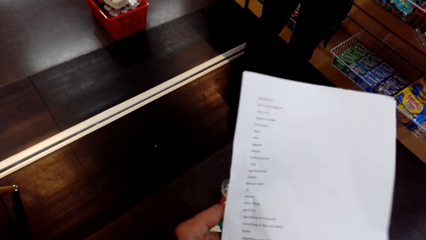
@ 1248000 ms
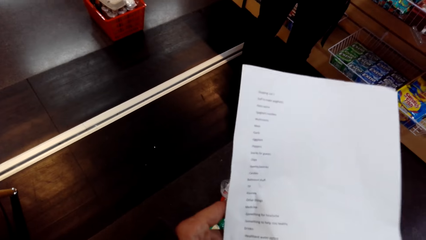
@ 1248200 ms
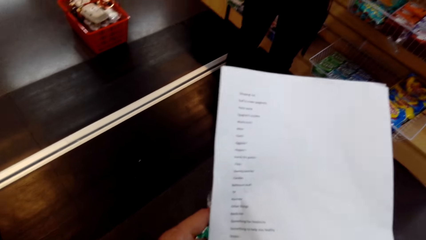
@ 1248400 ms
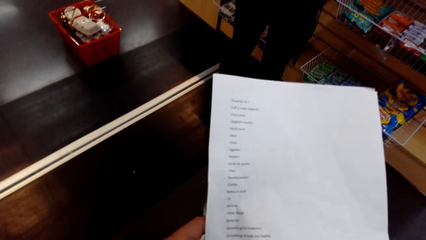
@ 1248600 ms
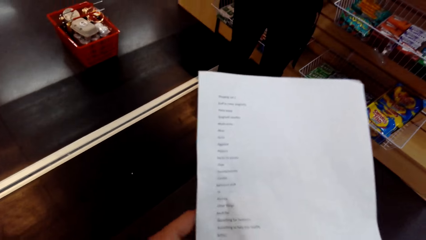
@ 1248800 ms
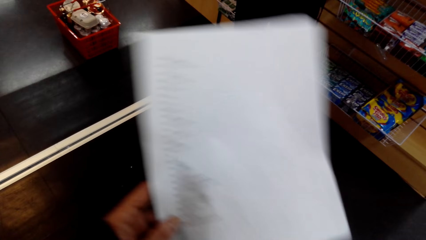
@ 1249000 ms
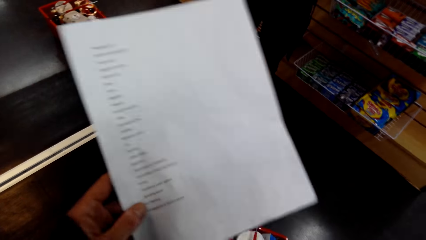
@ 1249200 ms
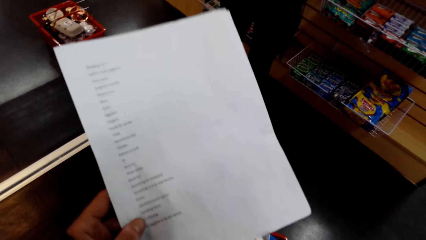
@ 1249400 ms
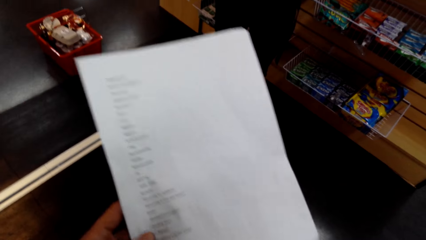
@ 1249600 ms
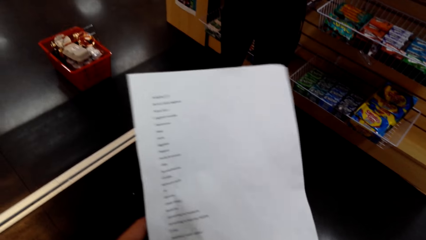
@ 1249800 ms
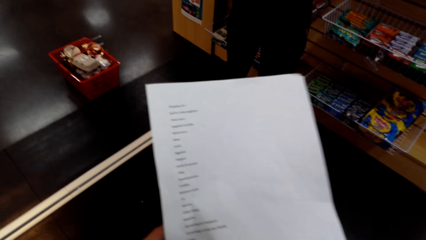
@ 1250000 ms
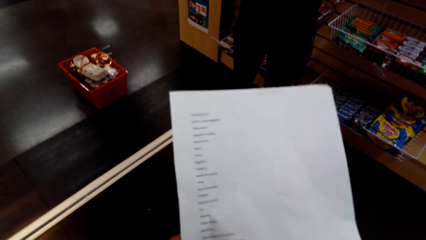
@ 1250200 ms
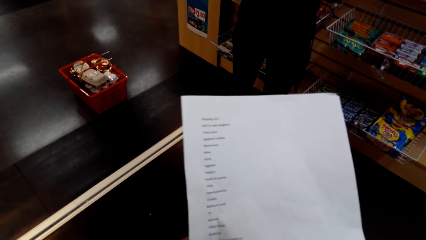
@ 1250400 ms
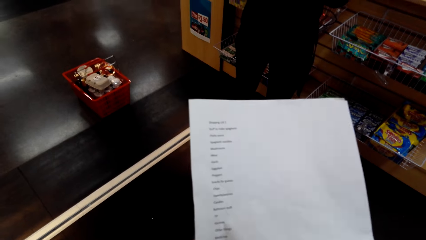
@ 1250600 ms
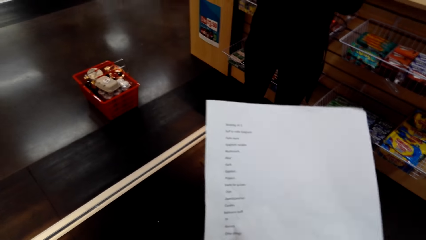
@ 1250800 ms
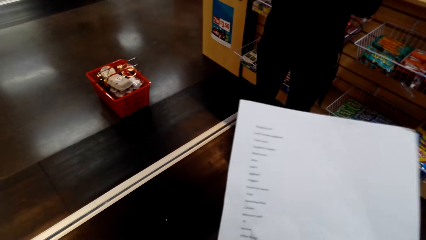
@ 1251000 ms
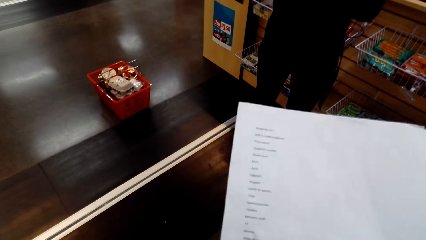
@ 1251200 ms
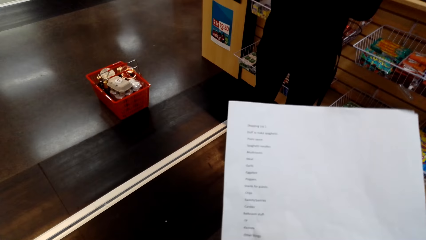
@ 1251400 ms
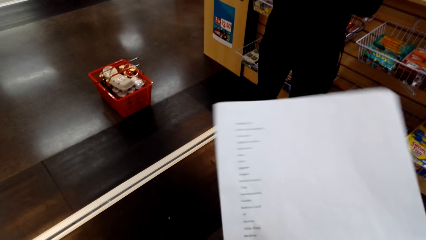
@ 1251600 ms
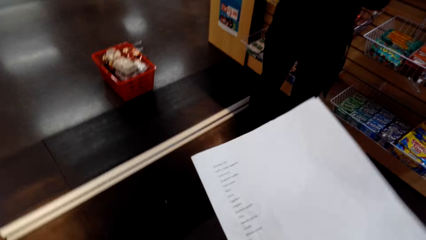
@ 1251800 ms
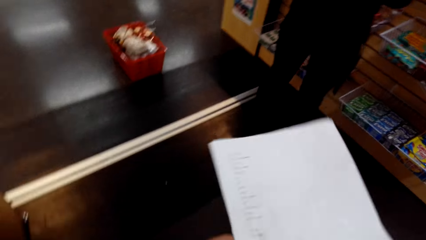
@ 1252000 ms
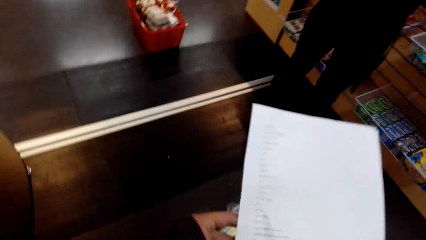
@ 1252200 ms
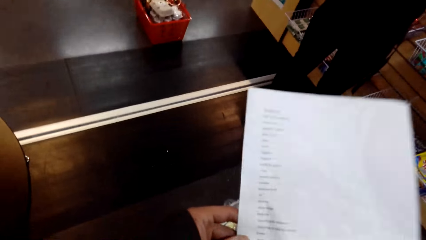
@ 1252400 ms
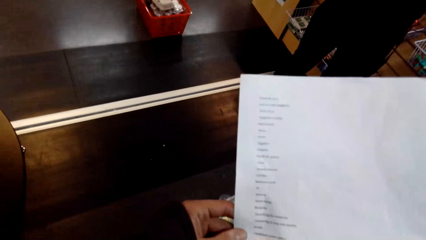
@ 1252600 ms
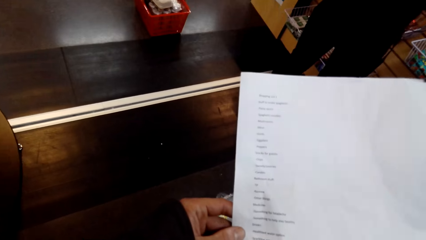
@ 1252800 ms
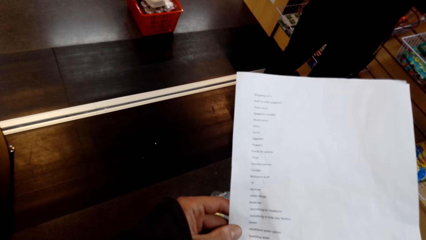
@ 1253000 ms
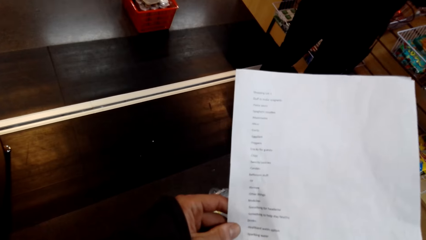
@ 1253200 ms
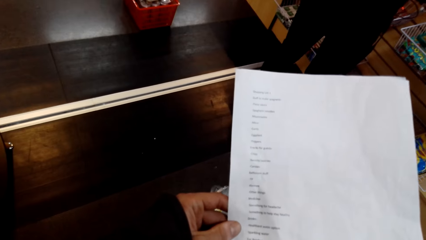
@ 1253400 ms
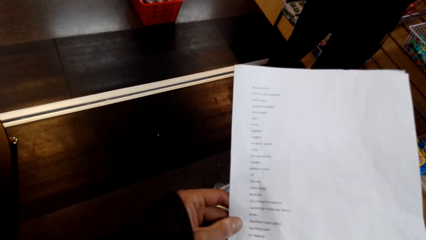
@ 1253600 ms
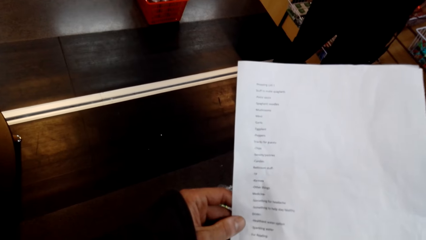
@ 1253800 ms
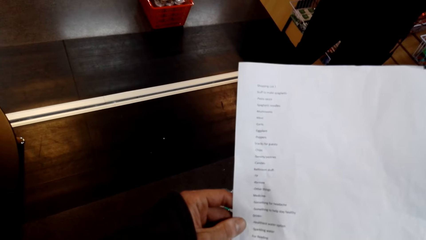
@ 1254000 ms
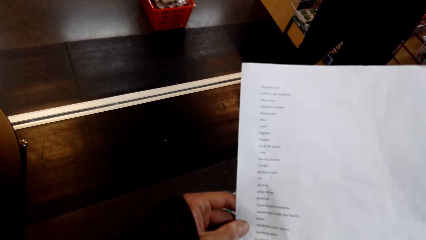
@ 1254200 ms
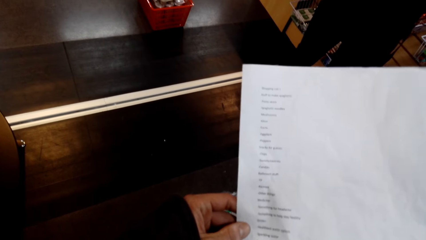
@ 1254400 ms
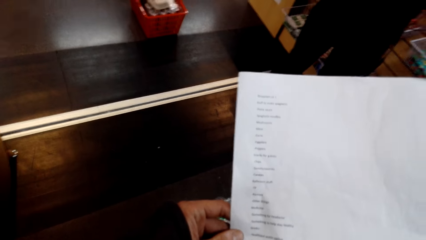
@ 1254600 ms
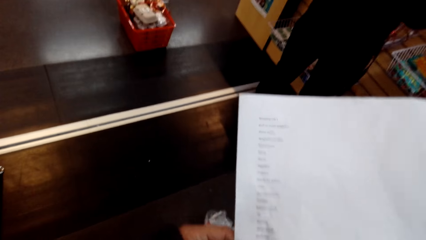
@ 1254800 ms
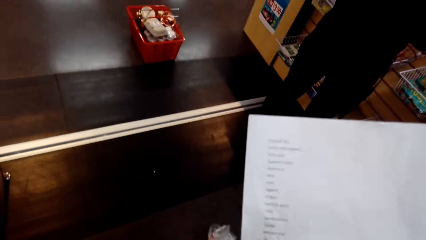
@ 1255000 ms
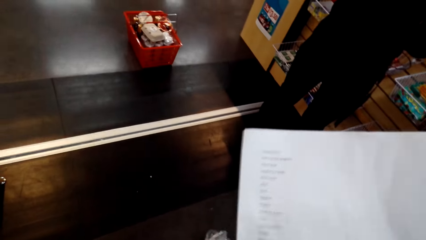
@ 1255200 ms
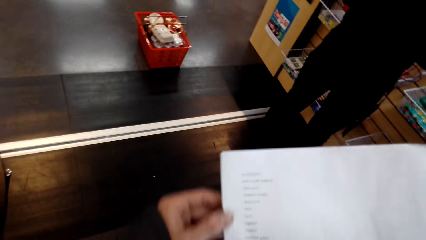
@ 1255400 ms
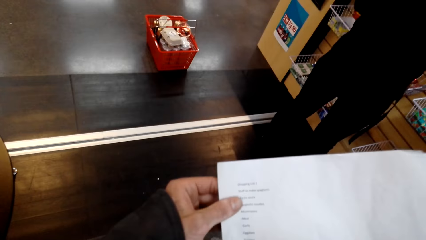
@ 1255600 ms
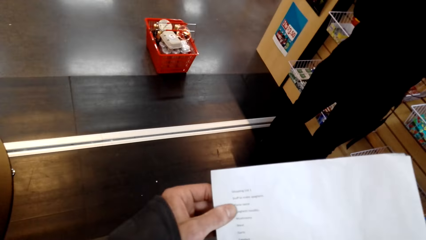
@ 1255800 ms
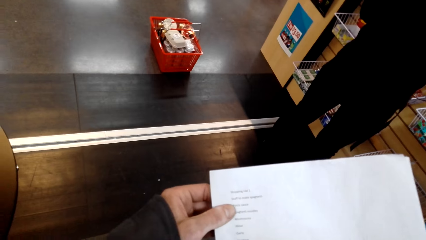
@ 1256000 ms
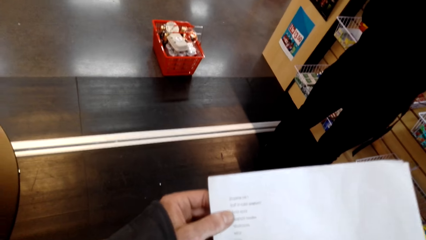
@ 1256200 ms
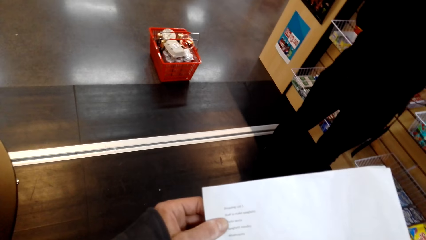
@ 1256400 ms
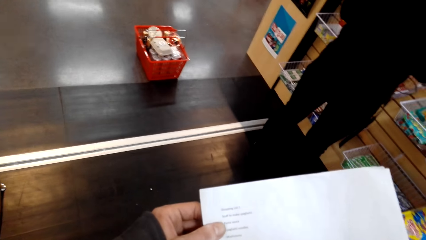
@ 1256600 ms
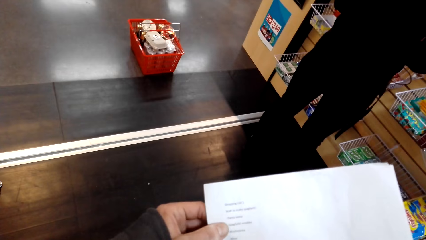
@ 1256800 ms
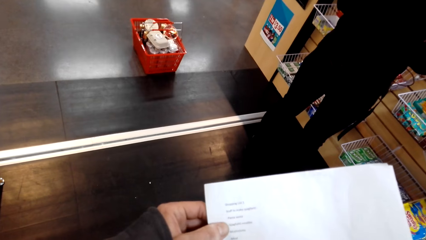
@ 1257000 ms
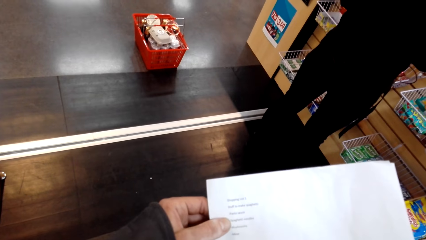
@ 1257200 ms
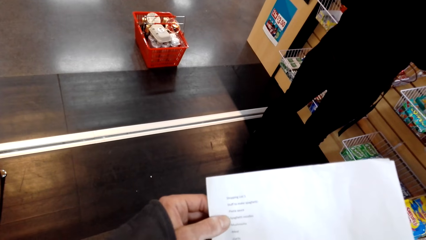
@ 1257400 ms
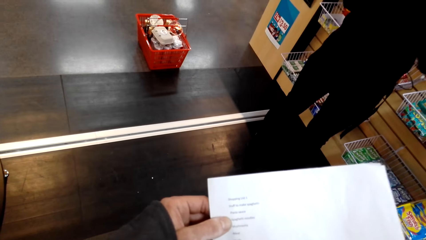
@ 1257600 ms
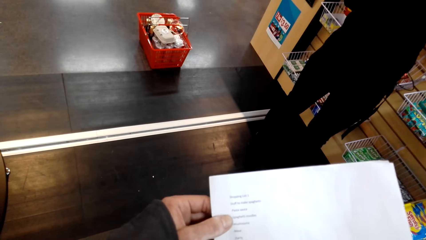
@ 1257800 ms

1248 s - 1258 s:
The camera wearer turns around. They hold a paper.

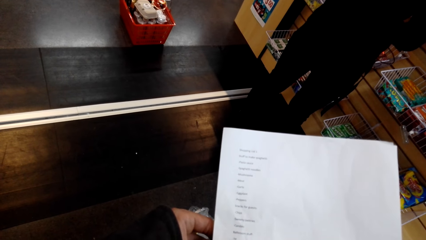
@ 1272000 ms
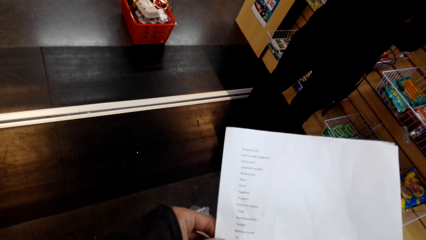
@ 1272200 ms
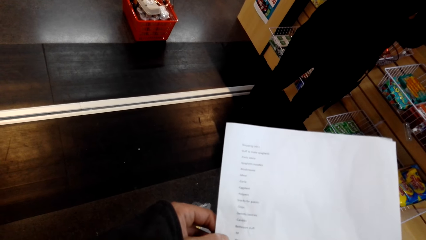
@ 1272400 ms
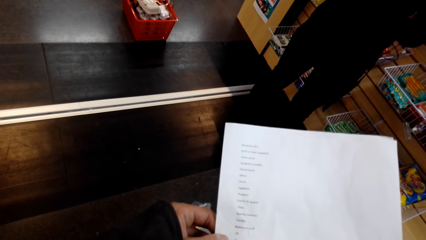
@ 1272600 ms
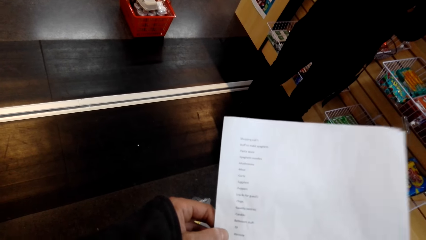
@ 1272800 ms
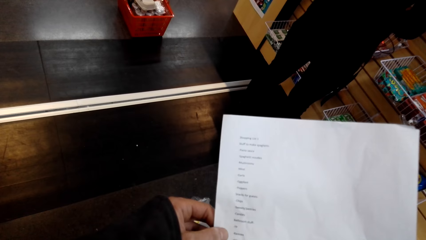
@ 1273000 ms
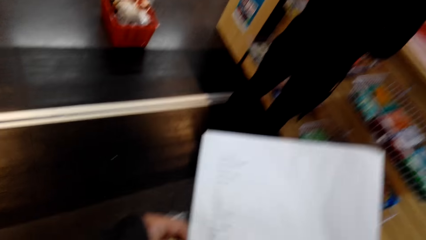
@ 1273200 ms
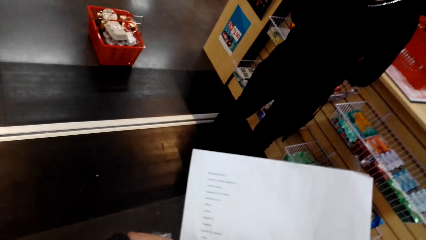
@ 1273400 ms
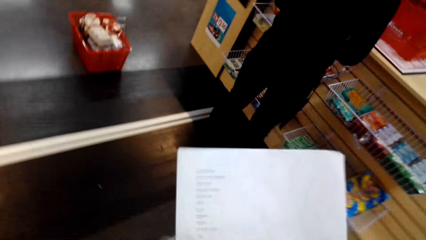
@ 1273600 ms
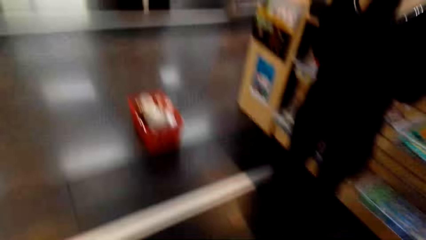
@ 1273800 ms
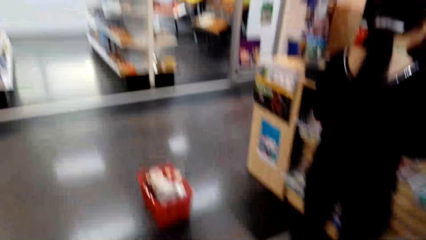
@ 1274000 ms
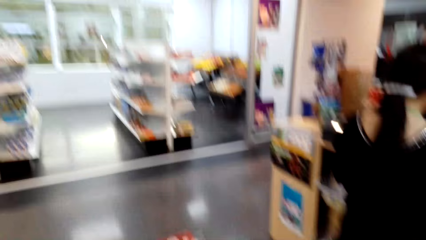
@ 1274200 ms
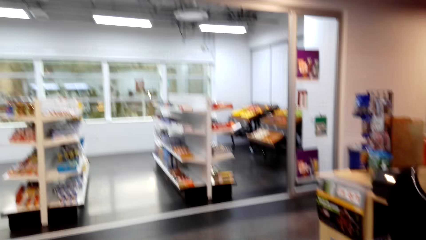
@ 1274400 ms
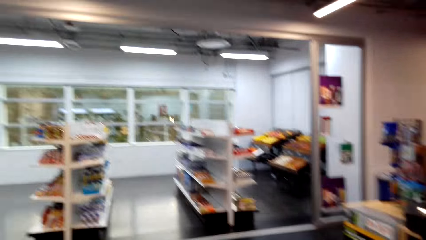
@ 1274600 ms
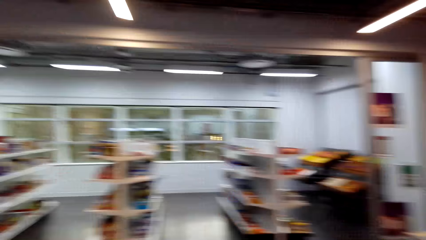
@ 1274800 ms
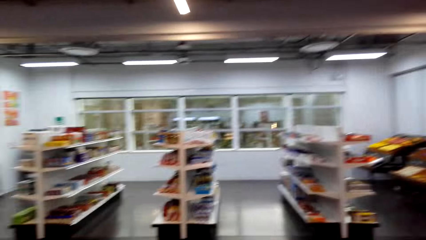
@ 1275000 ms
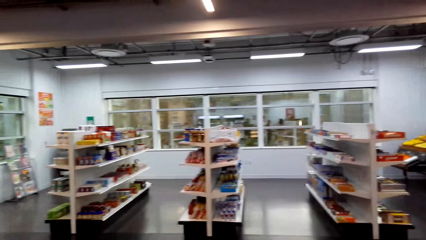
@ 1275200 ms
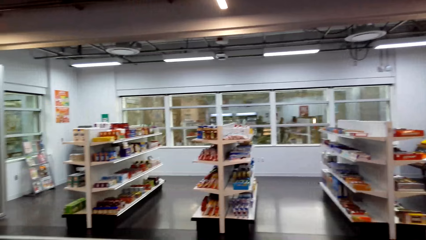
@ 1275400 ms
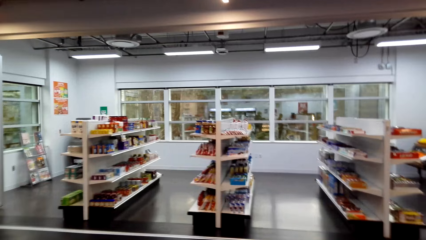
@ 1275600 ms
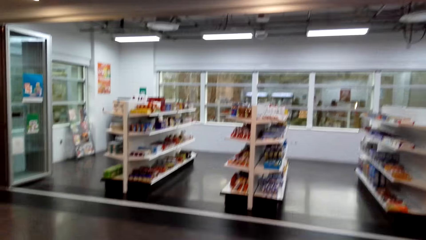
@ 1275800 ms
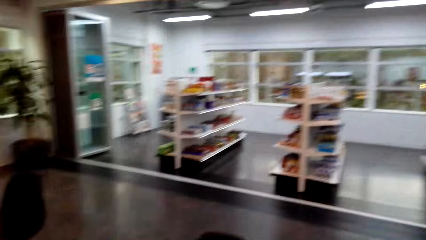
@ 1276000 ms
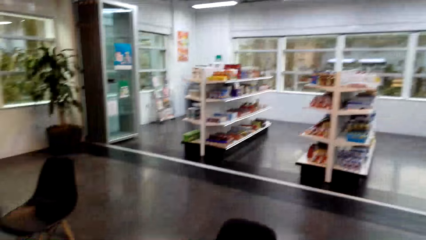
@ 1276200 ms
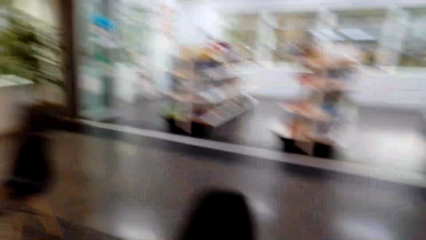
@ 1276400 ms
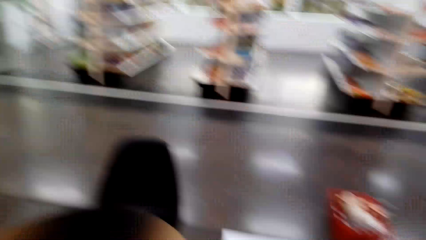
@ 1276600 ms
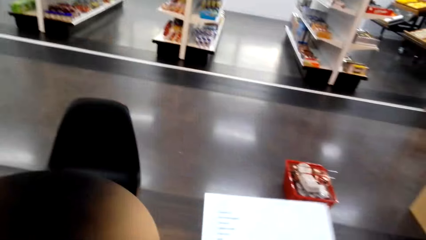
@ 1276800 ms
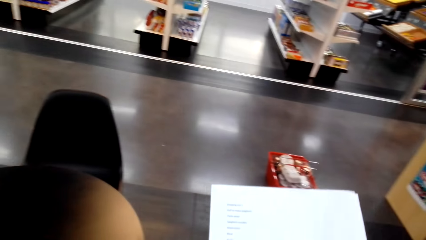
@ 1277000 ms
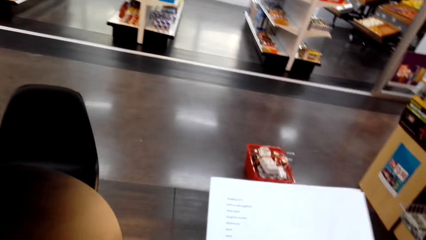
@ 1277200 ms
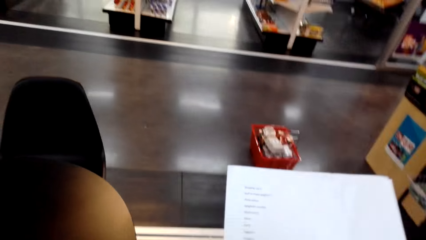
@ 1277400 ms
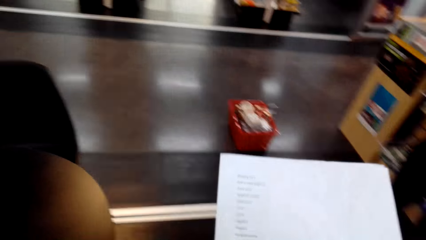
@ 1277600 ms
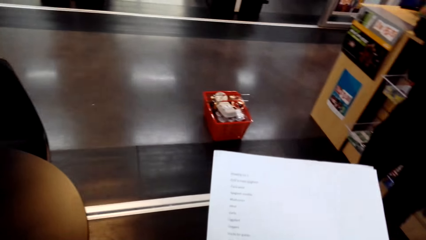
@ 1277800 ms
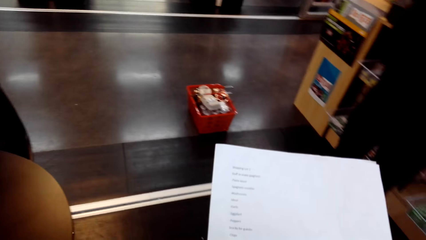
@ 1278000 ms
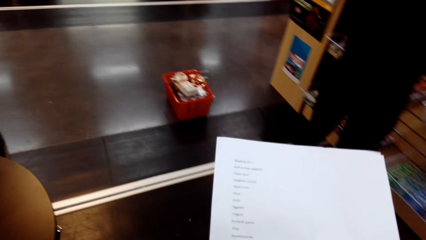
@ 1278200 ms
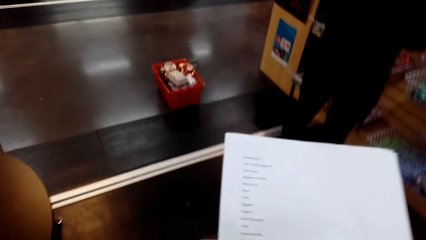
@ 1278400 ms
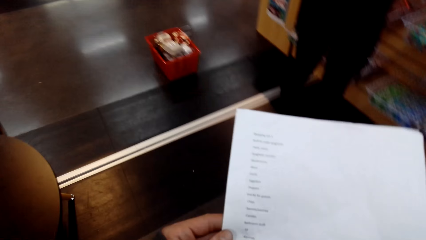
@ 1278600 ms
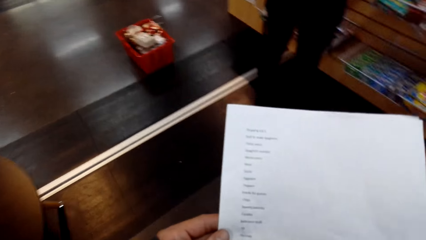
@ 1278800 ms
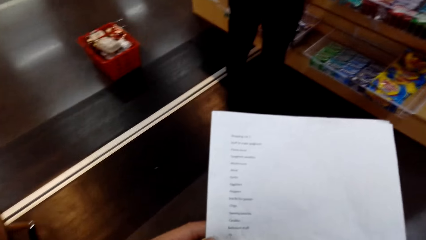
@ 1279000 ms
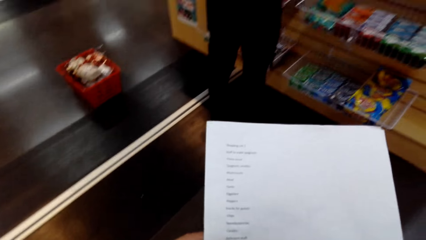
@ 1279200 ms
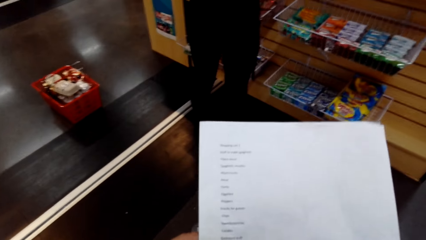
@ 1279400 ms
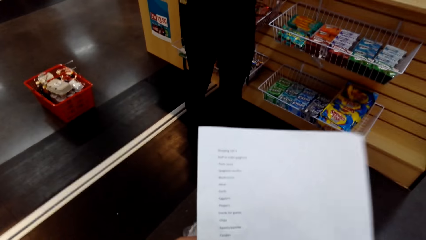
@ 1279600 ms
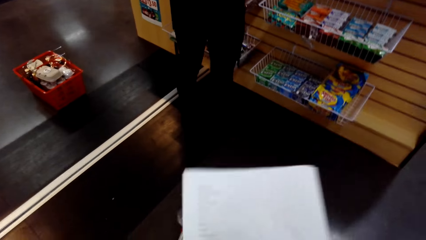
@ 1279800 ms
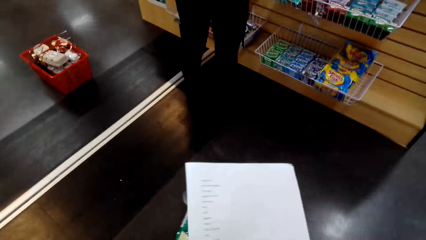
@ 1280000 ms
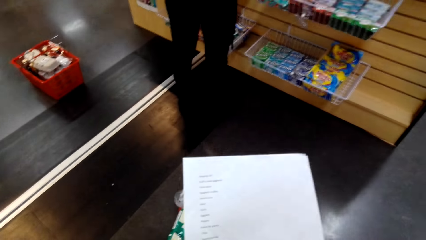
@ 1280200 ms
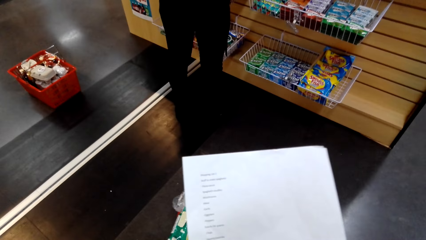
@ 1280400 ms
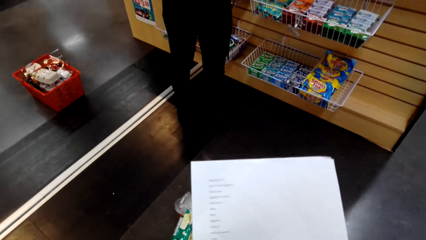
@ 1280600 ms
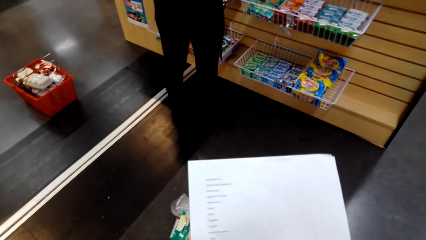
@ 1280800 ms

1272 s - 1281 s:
The camera wearer turns around. They hold a paper. They turn around. A man stands against the counter top.
